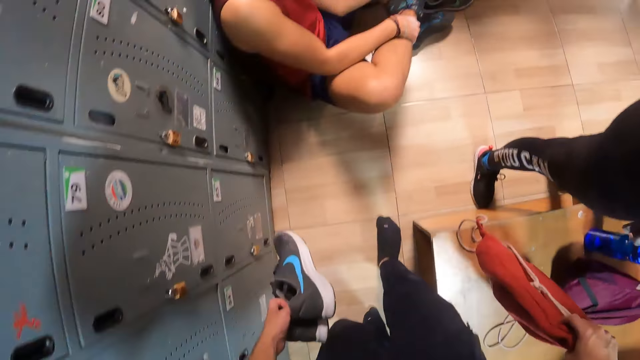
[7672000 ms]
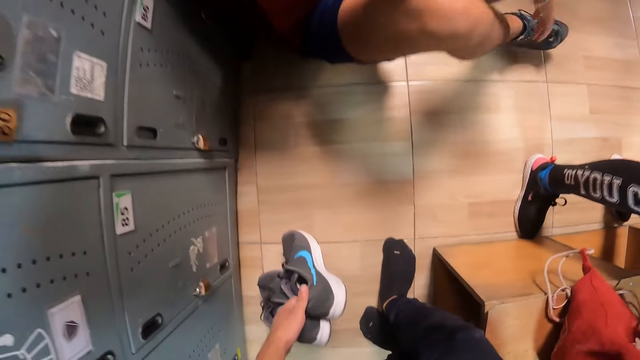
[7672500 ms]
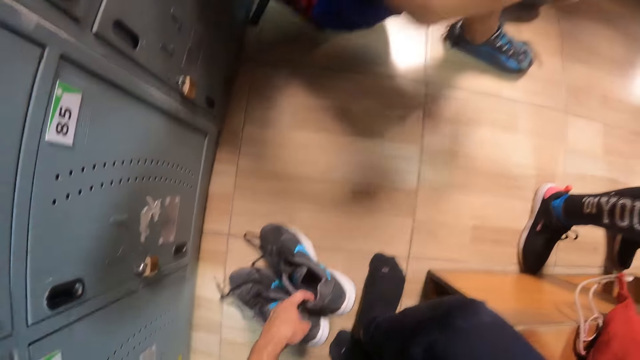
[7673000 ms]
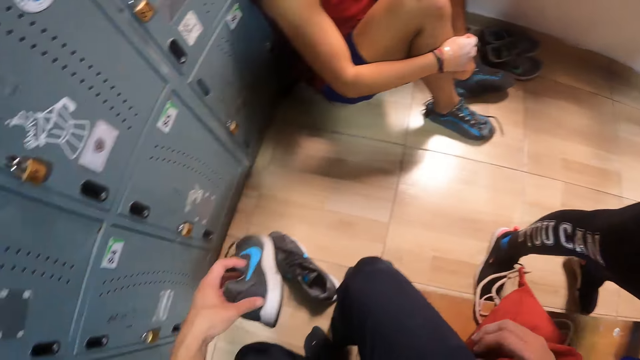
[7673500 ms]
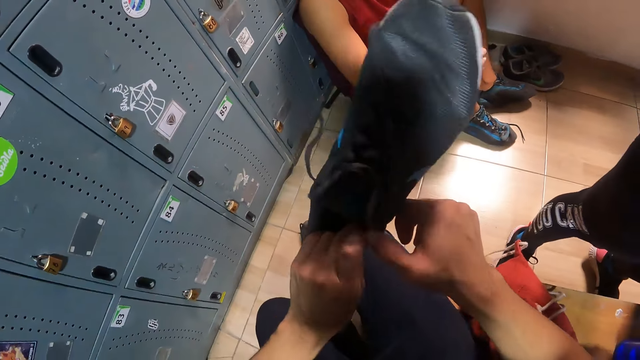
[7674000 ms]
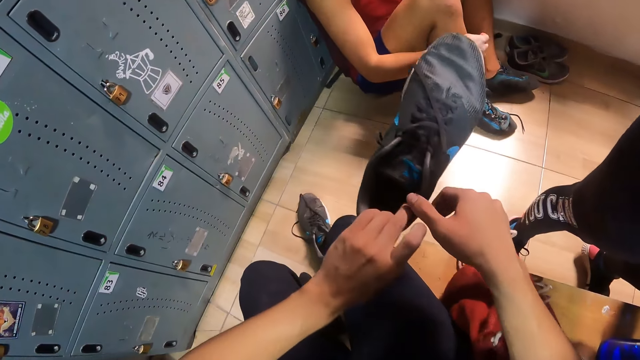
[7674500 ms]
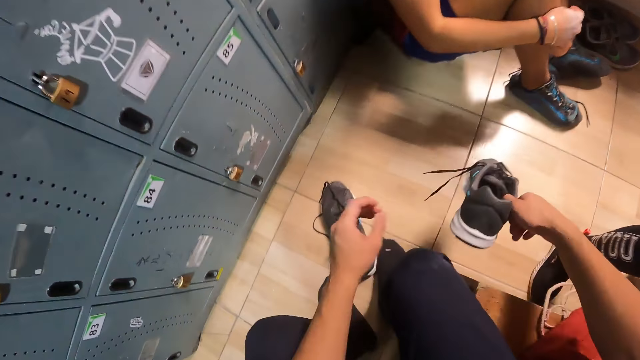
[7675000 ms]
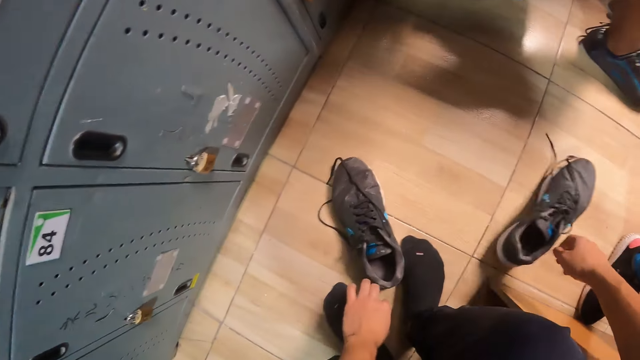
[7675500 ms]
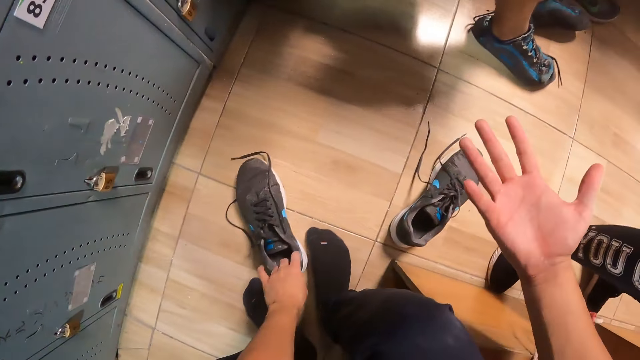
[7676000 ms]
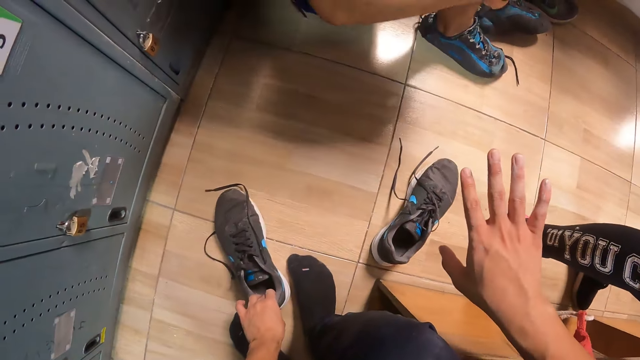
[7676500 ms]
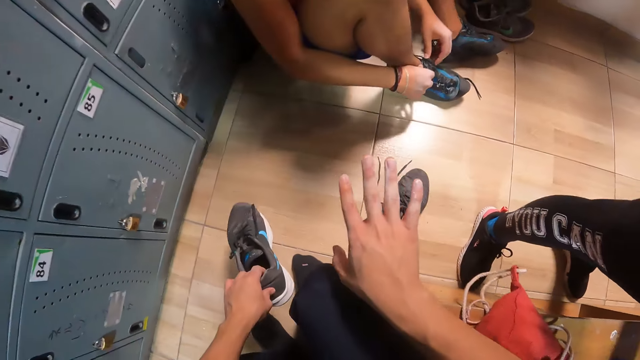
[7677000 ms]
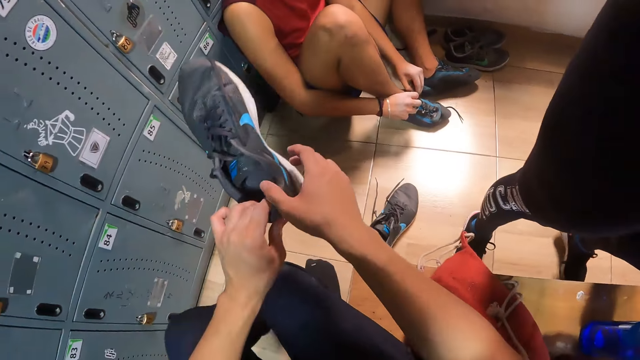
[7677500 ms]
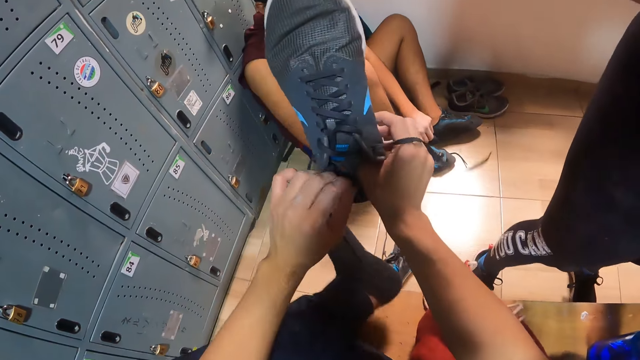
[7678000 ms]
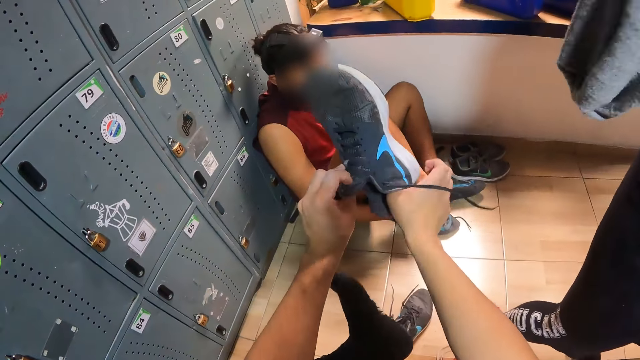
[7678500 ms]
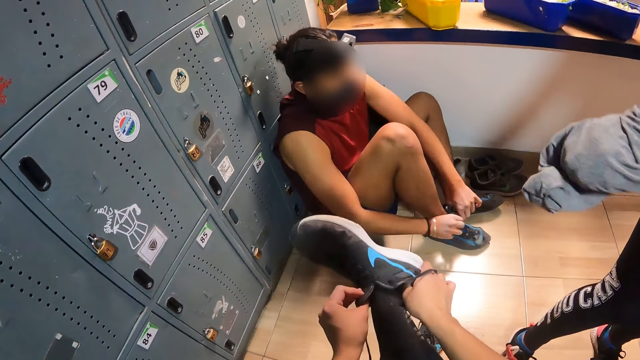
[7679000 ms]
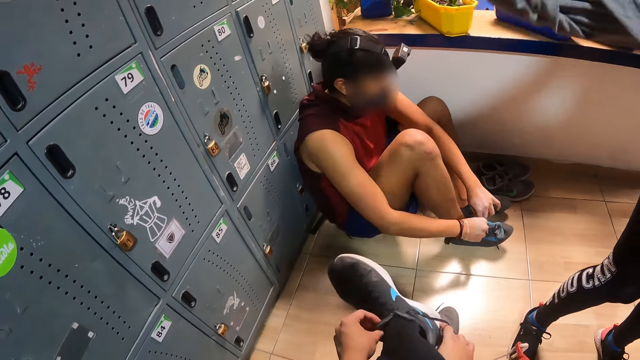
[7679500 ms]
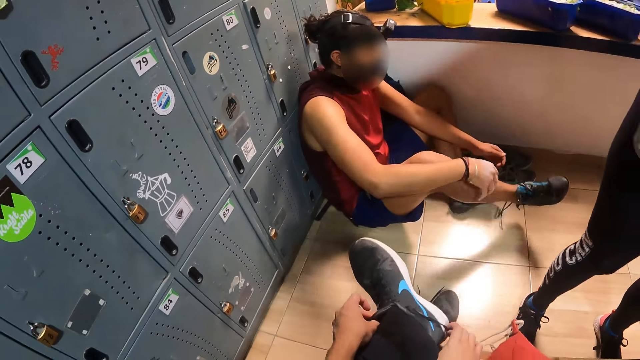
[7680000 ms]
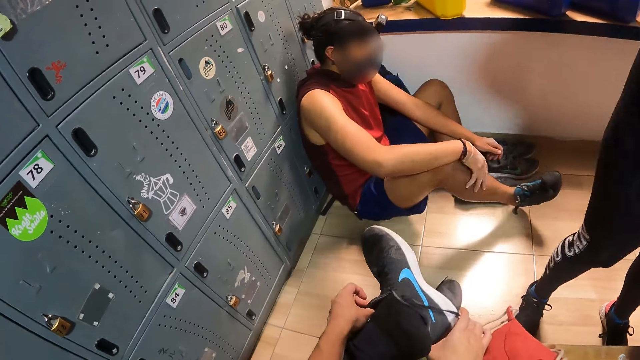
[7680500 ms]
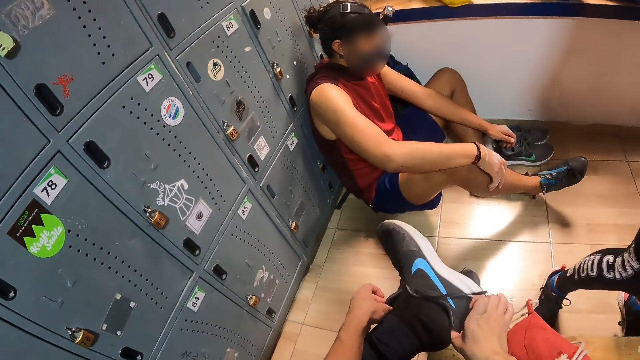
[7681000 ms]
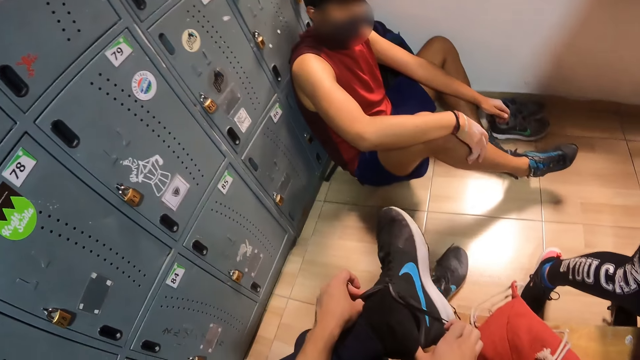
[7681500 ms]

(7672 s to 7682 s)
The camera wearer drops a shoe on the floor with his left hand. He drops the bag on a wooden platform with his right hand. He holds a shoe with both hands. He drops the shoe on the floor with his right hand. He picks up the shoe on the floor with his left hand. A man touches a shoe on his right leg with both hands. The camera wearer holds the shoe with both hands and wears the shoe on his left leg with both hands.

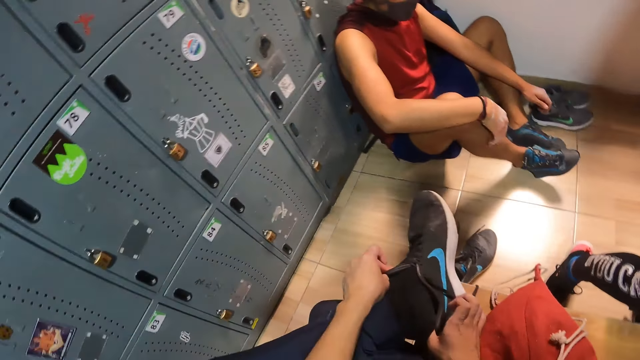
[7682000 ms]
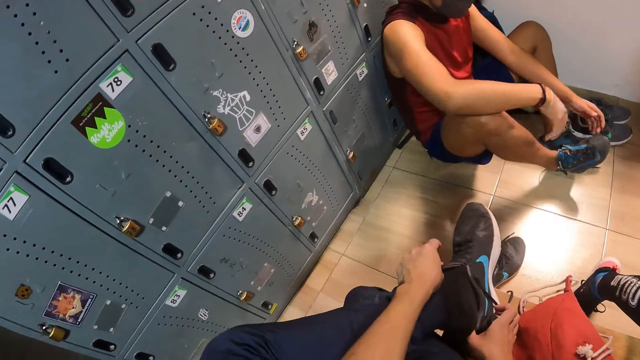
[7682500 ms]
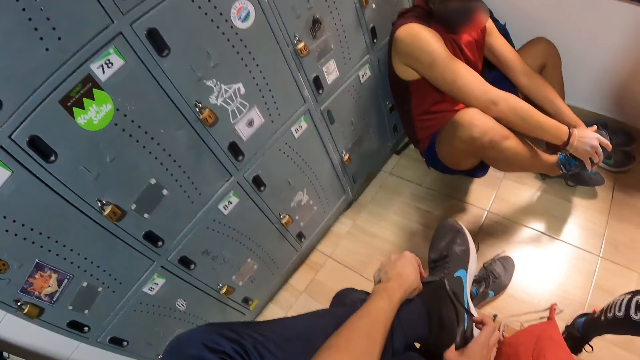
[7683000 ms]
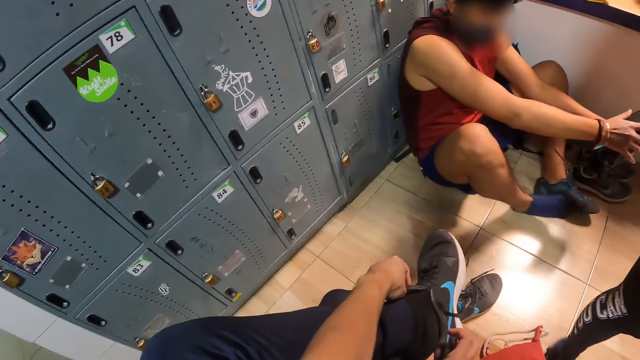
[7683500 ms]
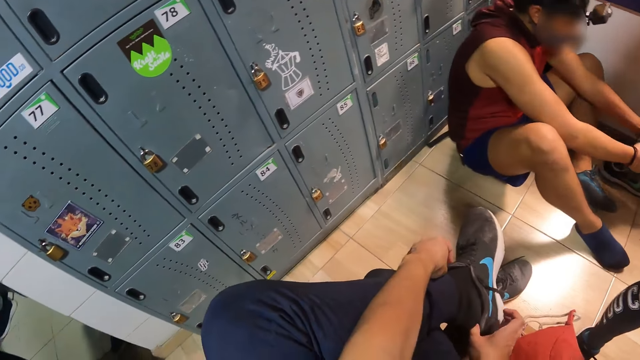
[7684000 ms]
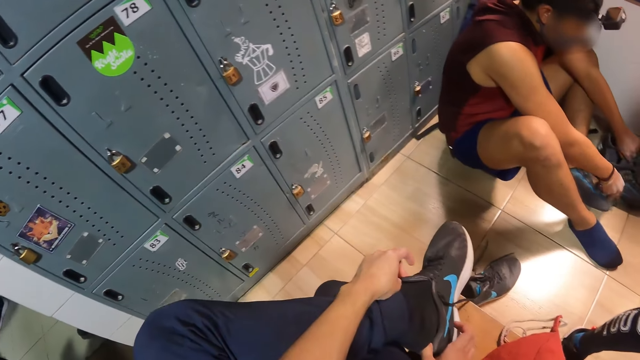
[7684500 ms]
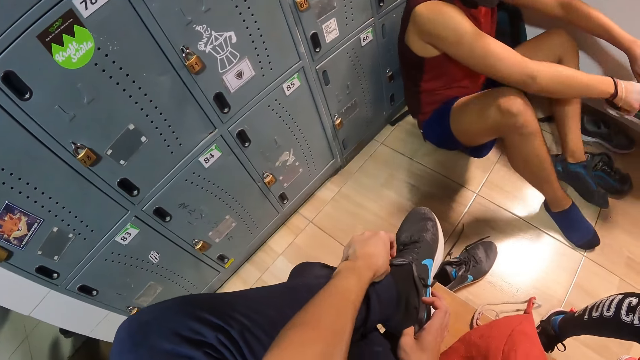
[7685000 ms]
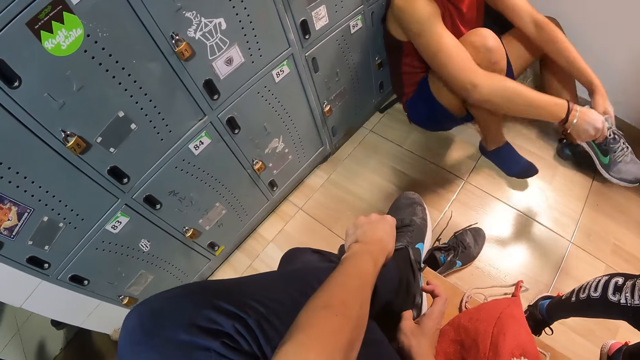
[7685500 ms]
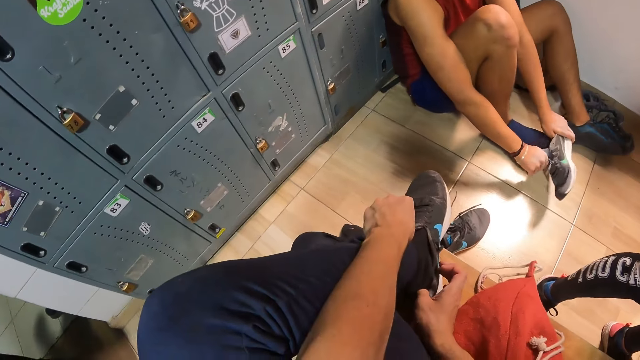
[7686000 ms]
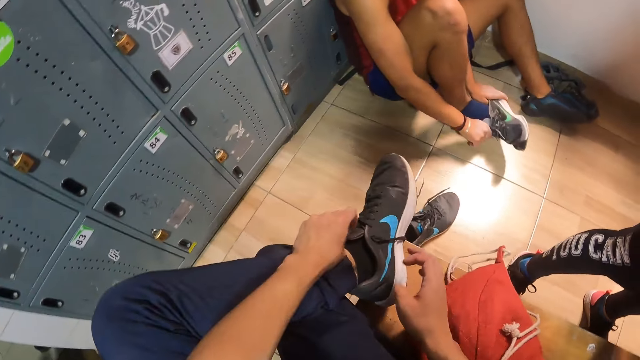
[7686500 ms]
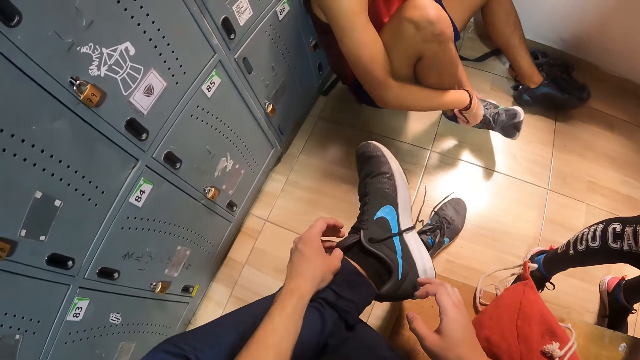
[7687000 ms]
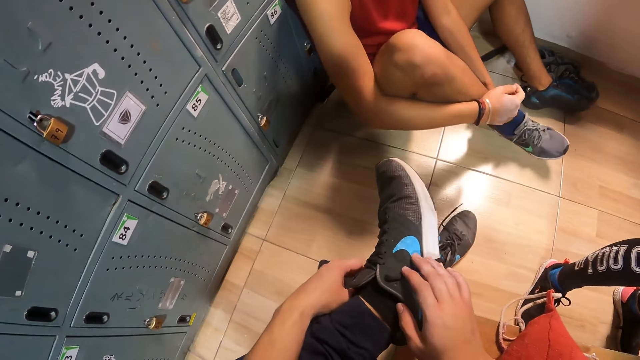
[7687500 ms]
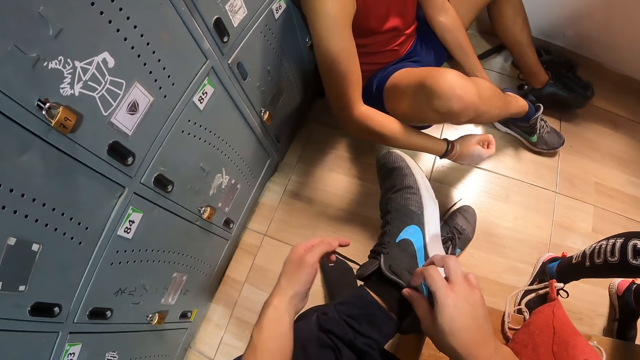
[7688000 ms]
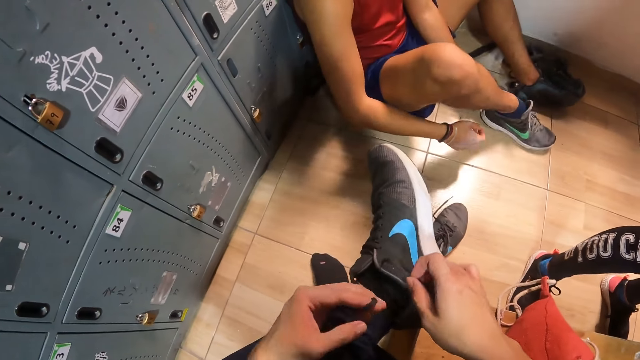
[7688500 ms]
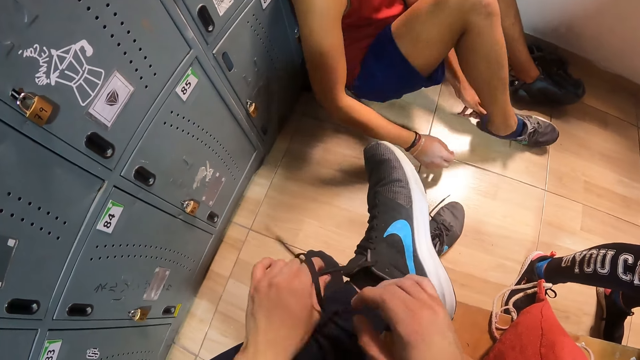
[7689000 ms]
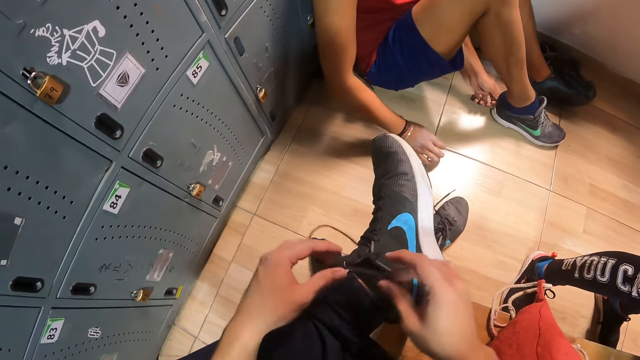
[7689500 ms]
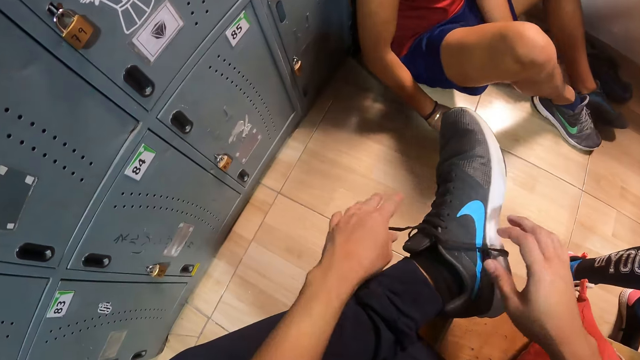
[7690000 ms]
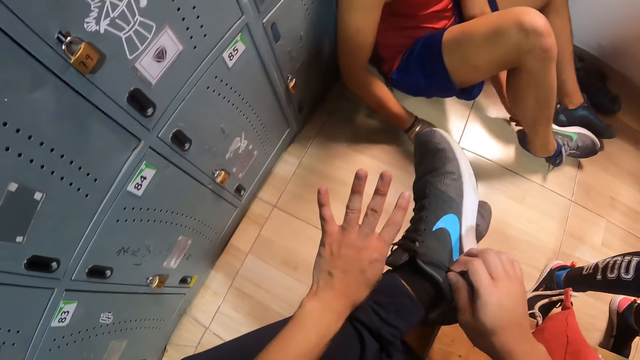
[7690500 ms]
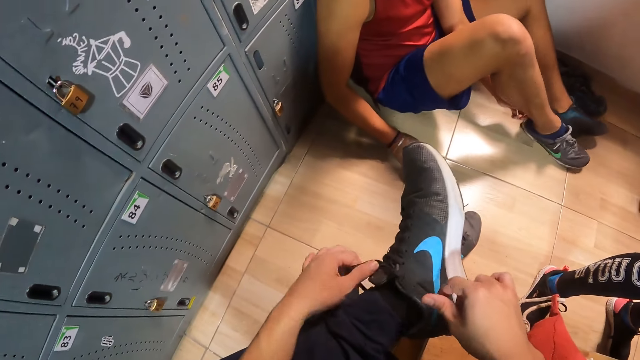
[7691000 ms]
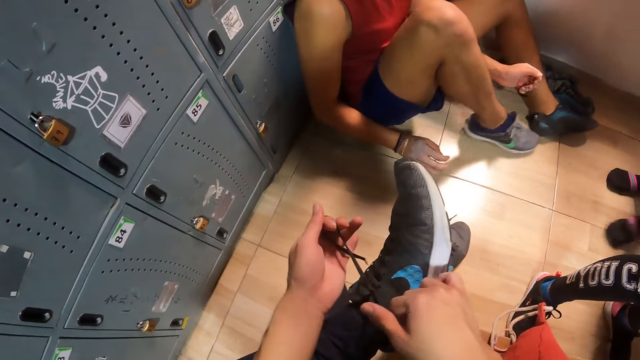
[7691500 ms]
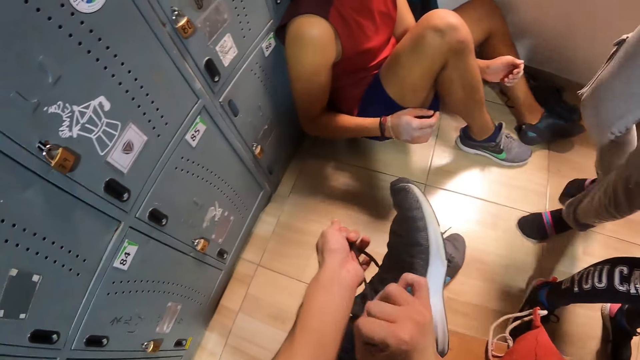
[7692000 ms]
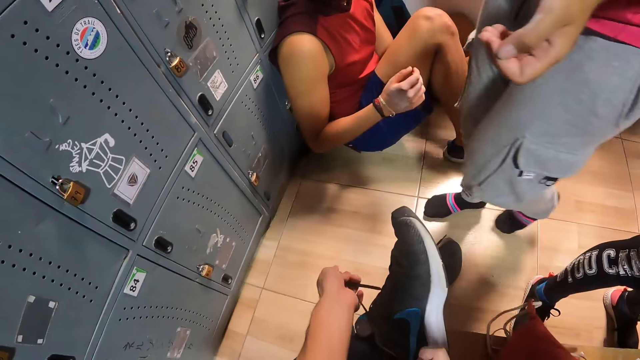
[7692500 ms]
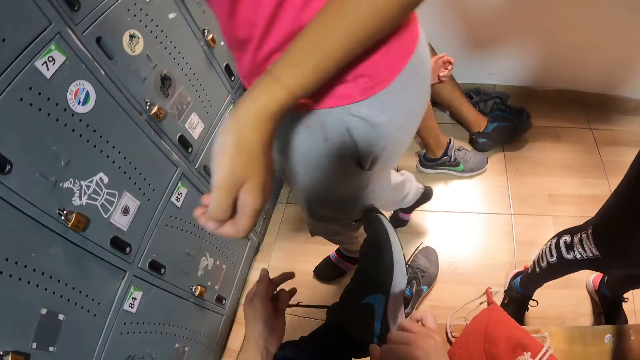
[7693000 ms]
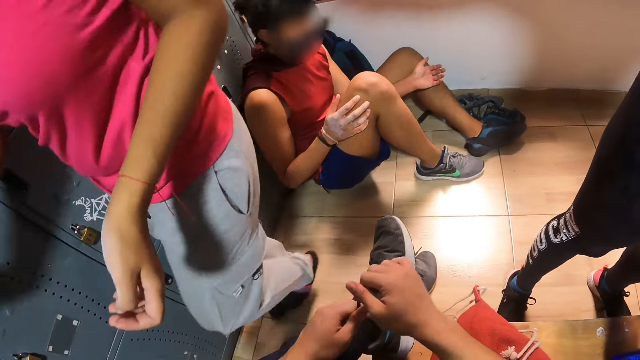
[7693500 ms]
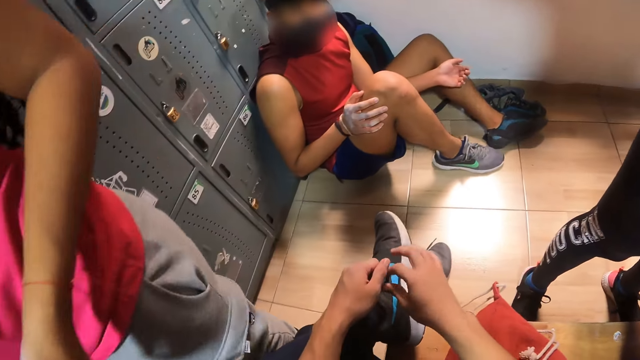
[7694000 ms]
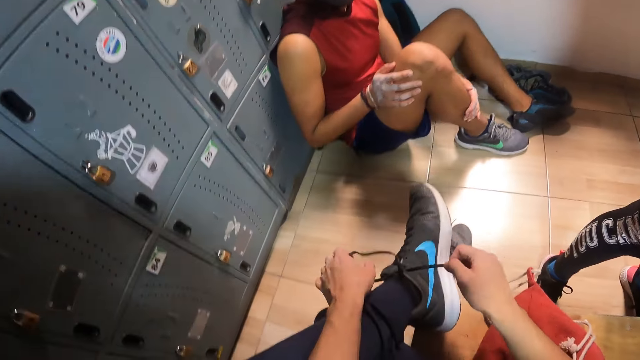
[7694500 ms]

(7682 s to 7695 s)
The camera wearer looks around. The man removes the shoe from his right leg with both hands. He drops the shoe on the floor with his right hand, picks up a shoe on the floor with his left hand, and holds the shoe with both hands. The camera wearer wears a shoe. The man wears the shoe on his right leg with both hands. The camera wearer ties the lace of the shoe with both hands.
